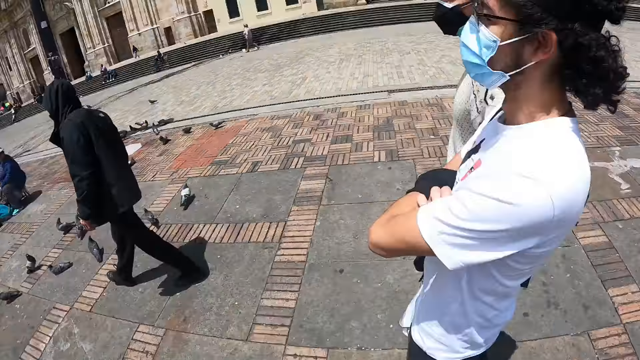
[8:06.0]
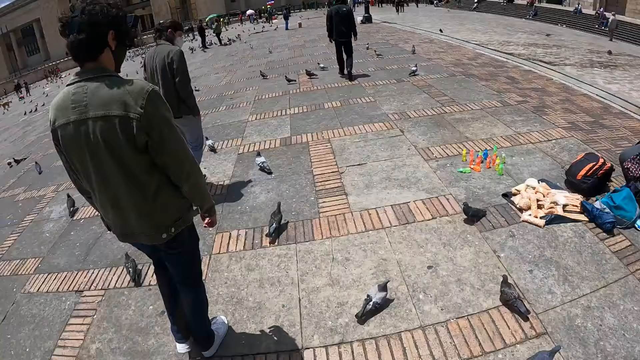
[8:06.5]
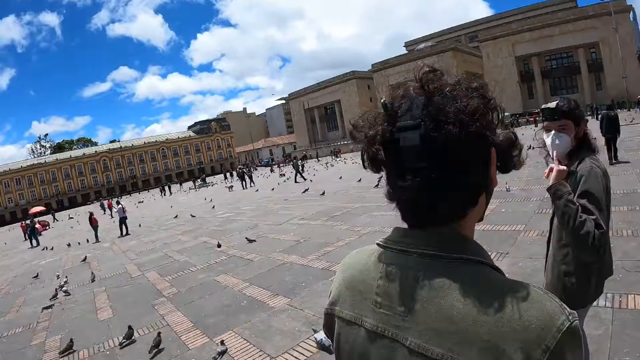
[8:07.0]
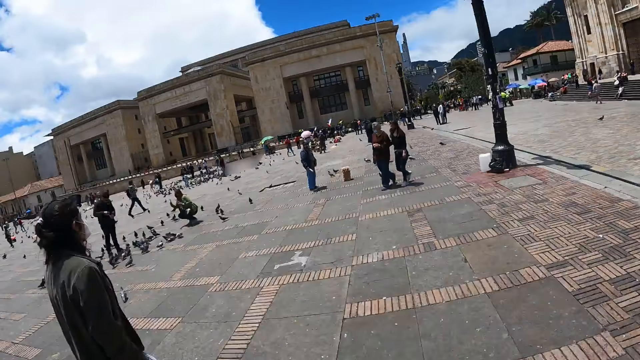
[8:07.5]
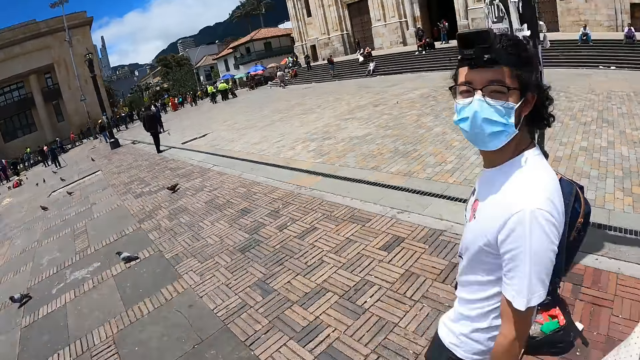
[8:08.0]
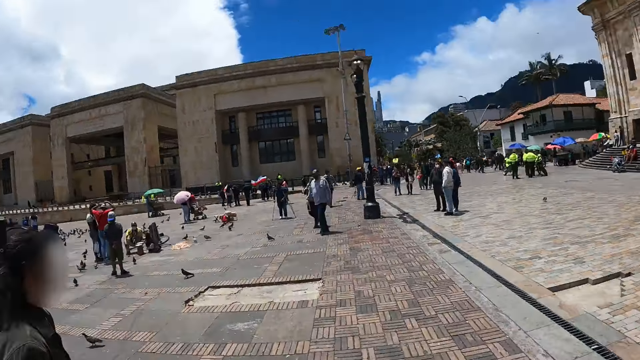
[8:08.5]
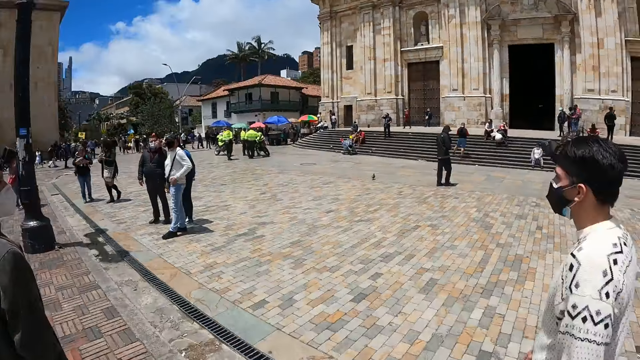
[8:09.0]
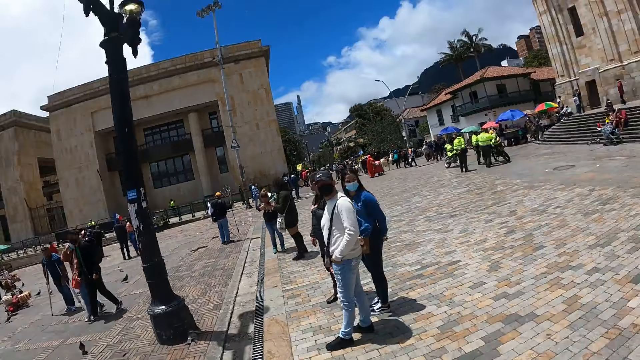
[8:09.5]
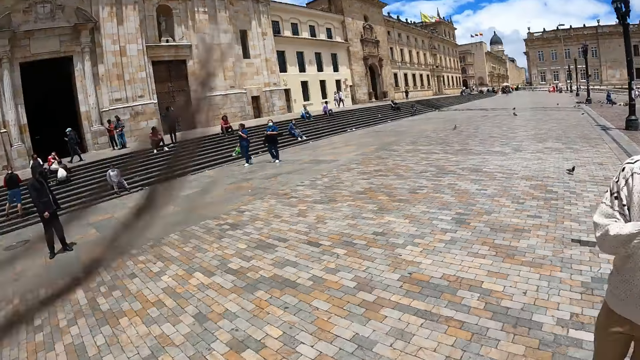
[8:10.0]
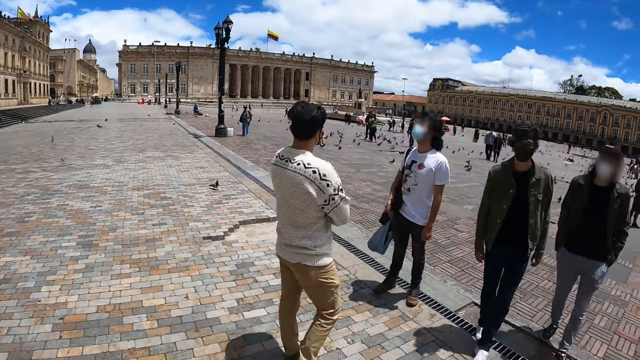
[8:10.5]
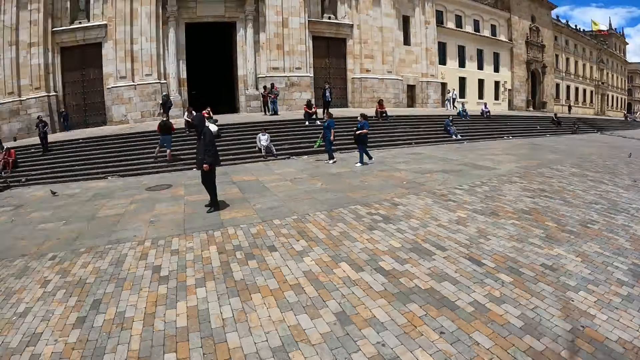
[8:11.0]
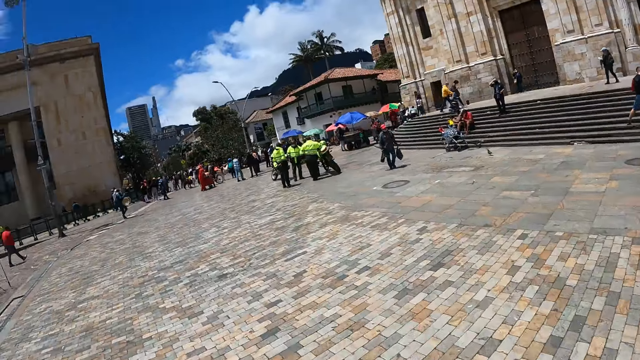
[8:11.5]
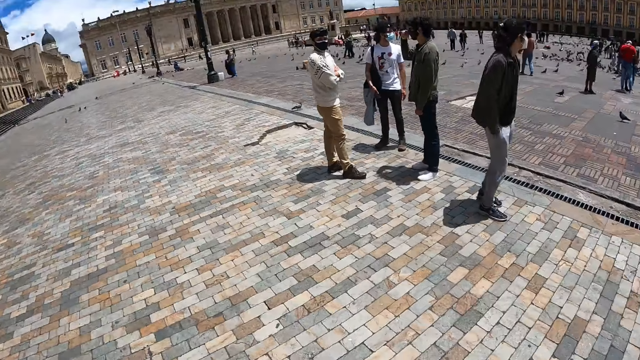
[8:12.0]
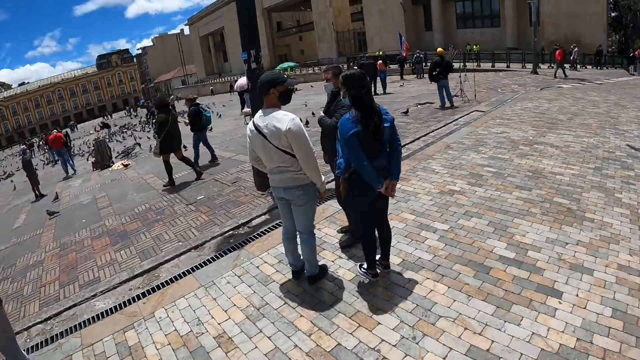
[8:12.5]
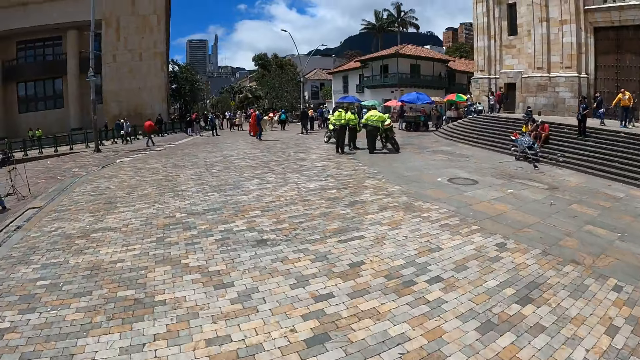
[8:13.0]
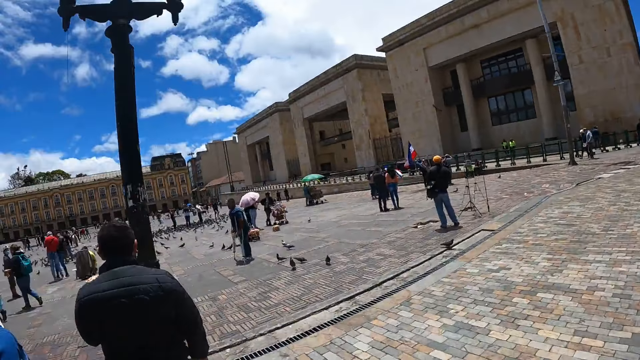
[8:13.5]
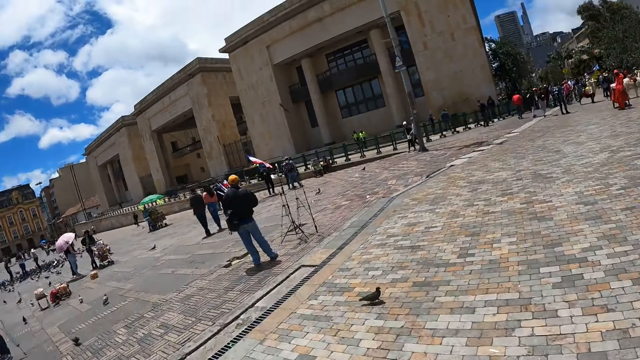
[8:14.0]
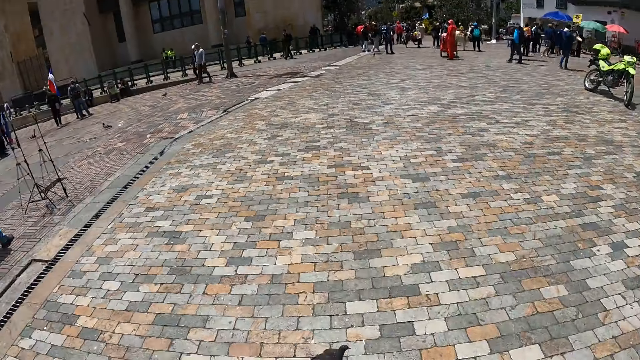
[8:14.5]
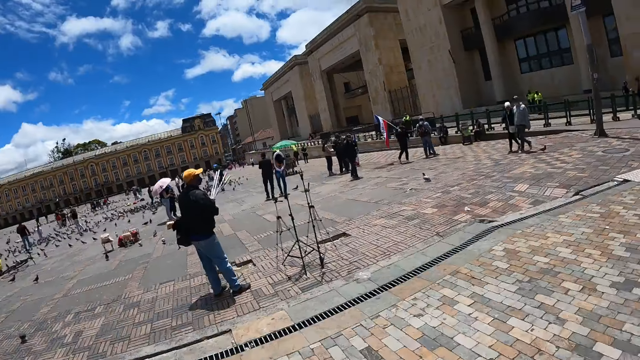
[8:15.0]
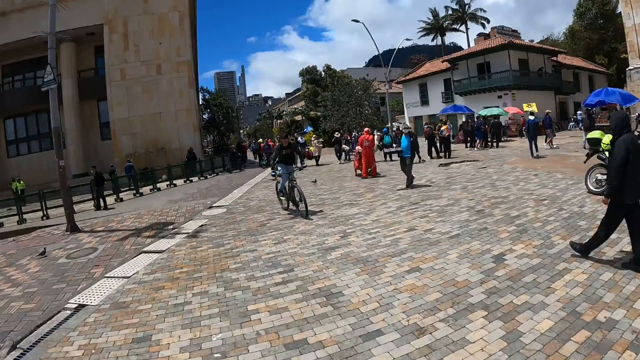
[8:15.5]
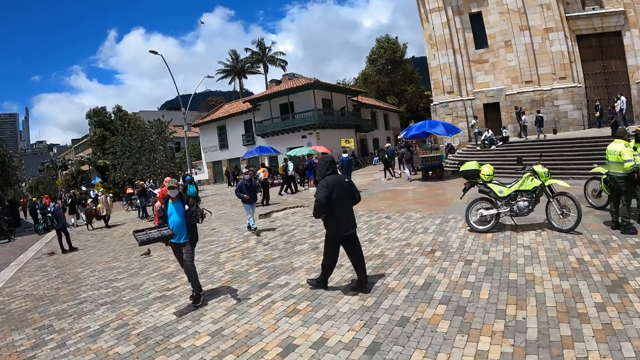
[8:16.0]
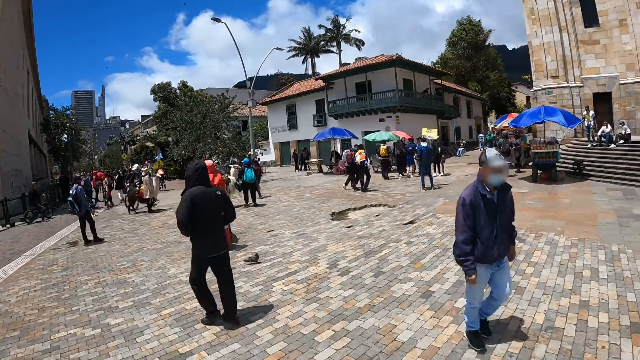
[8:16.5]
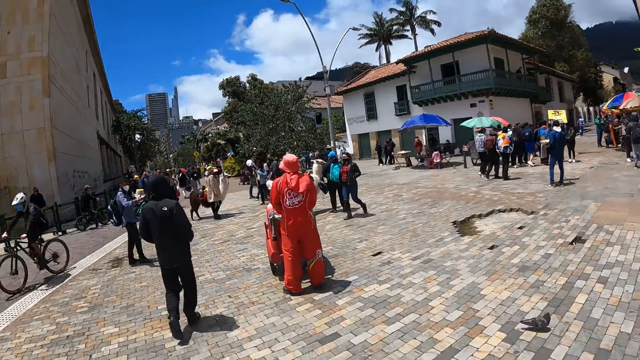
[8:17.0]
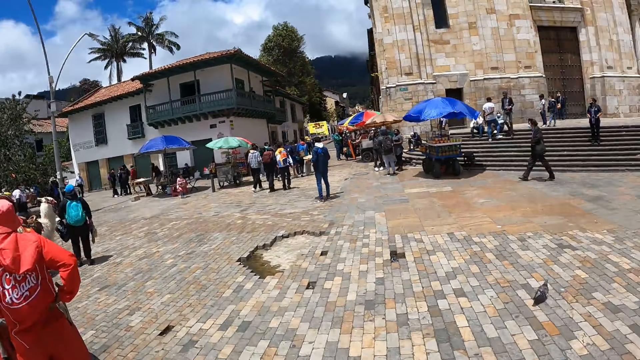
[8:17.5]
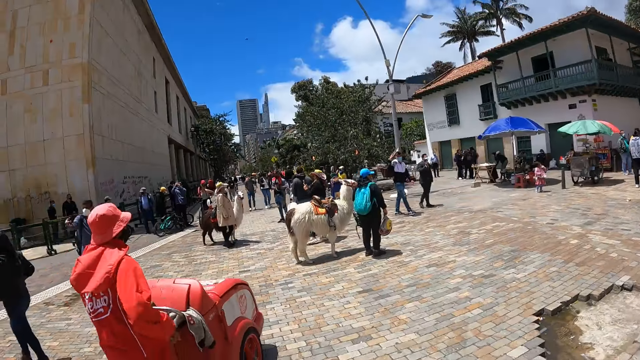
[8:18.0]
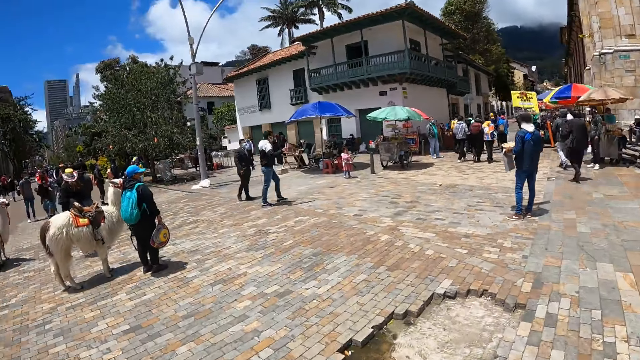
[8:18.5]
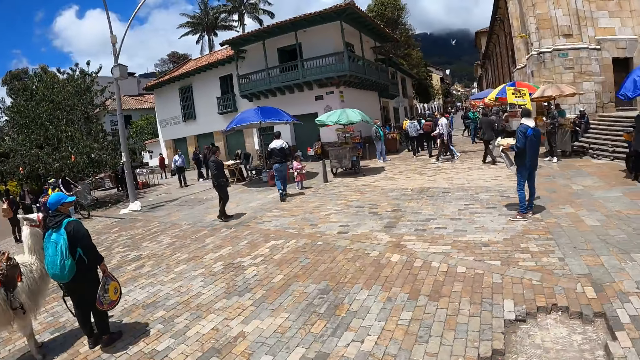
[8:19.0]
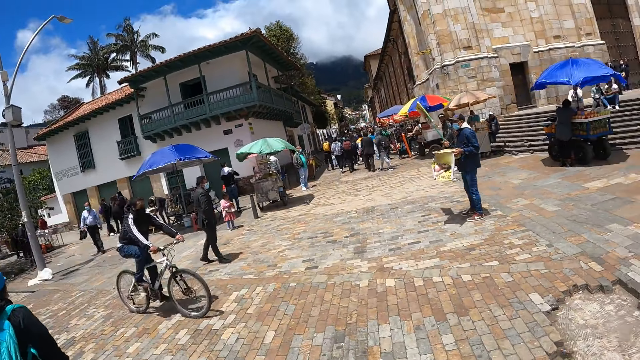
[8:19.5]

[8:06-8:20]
The camera wearer walks on the side of the road with three people. They look at the three people. They look around the building. They walk on the side of the road with the three people.

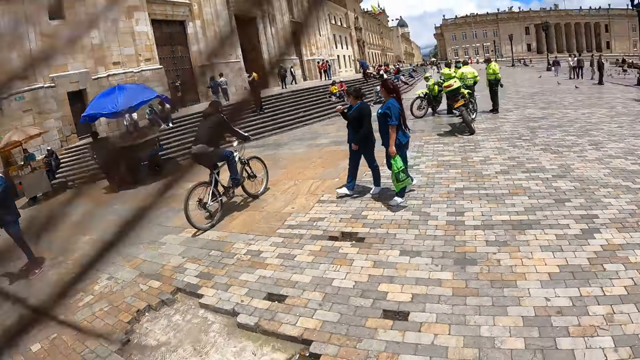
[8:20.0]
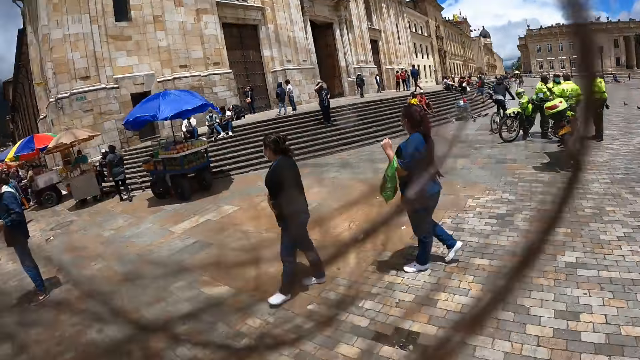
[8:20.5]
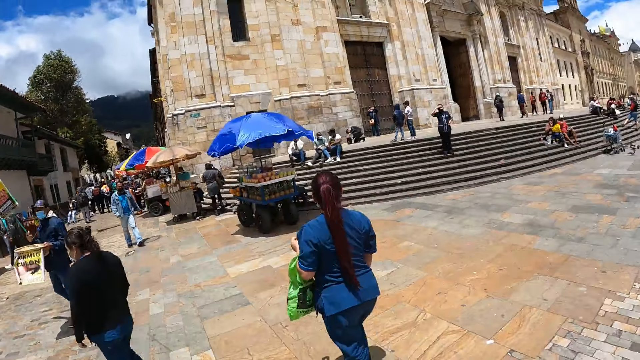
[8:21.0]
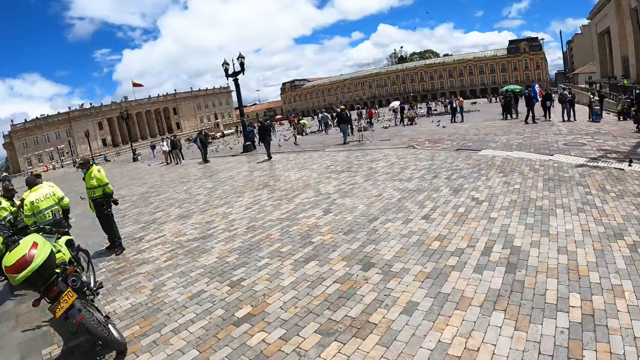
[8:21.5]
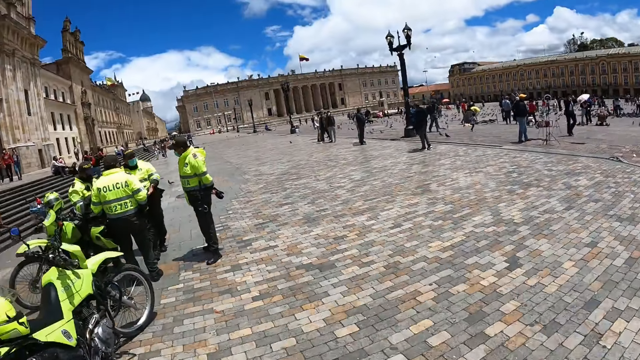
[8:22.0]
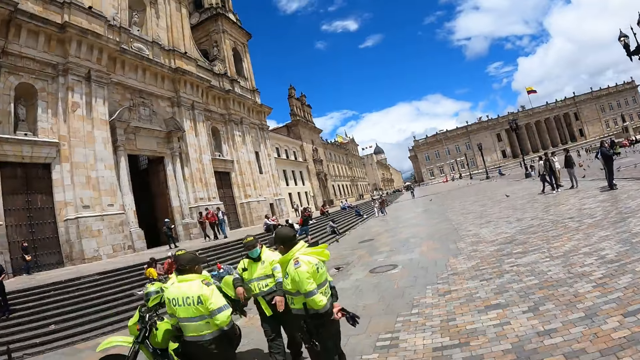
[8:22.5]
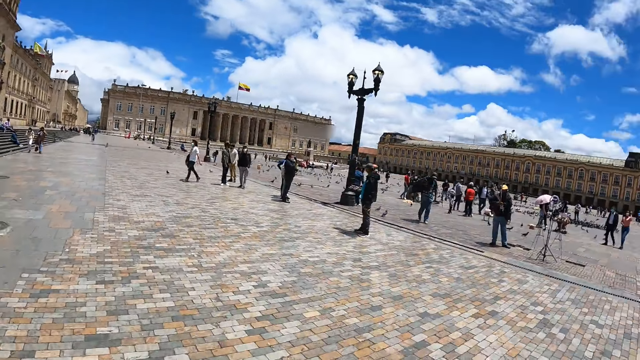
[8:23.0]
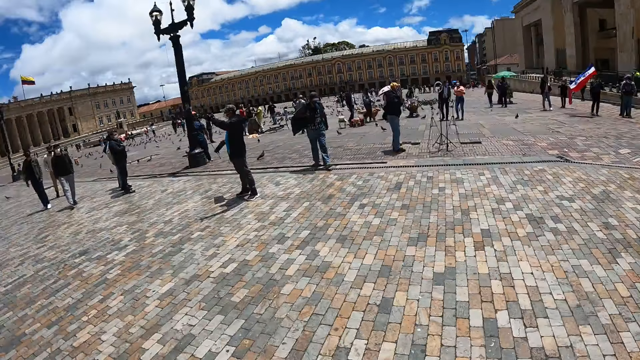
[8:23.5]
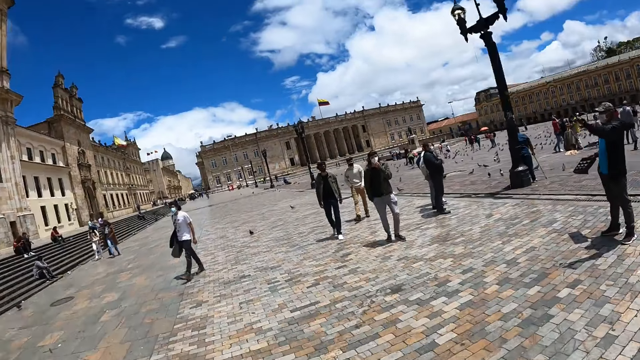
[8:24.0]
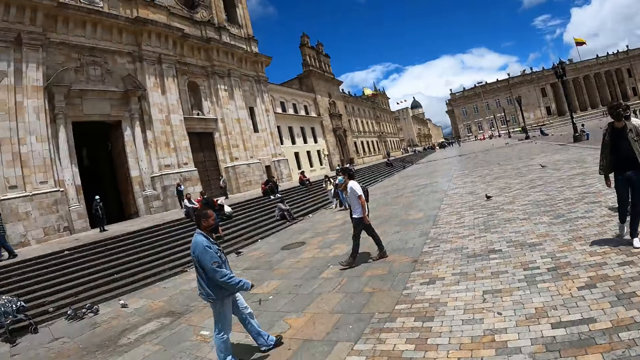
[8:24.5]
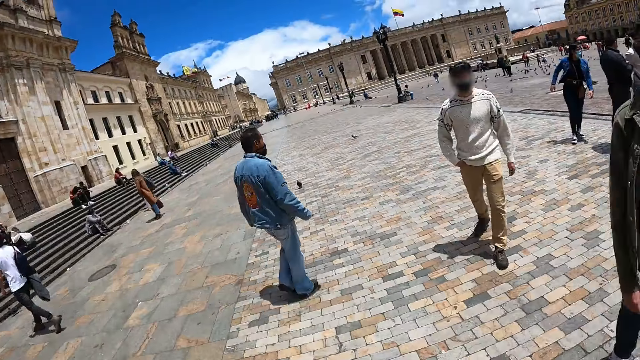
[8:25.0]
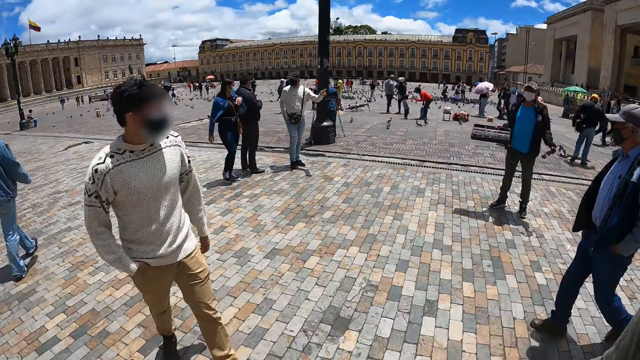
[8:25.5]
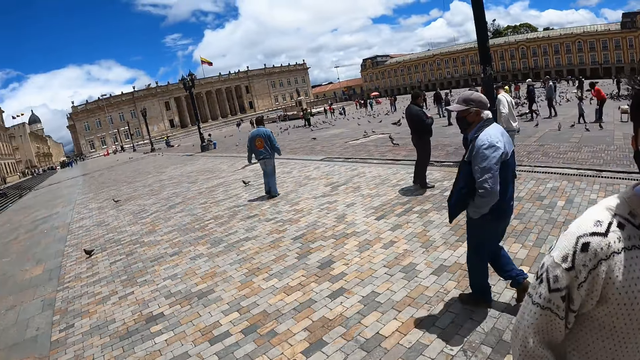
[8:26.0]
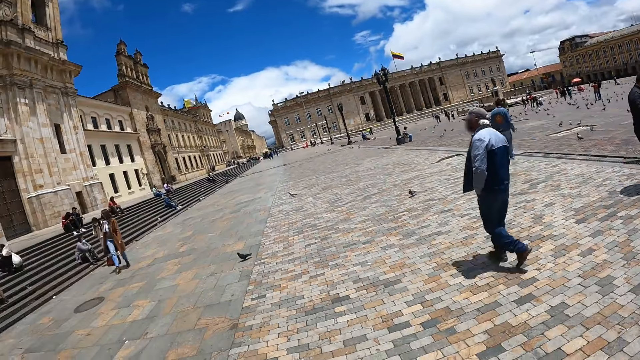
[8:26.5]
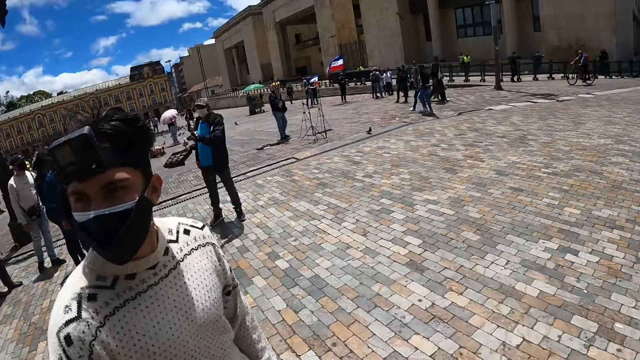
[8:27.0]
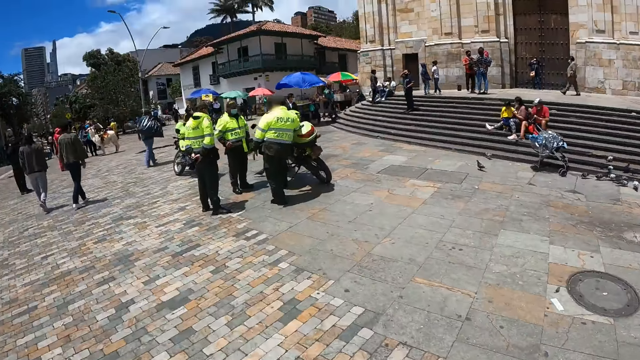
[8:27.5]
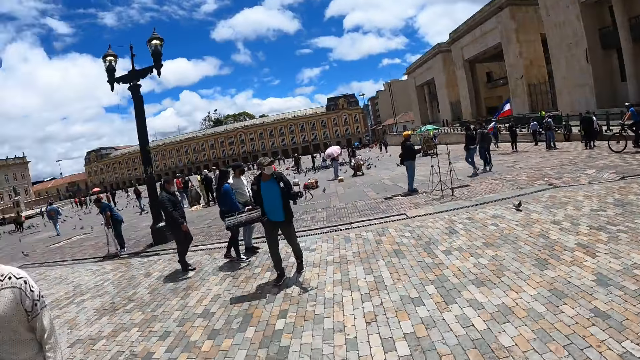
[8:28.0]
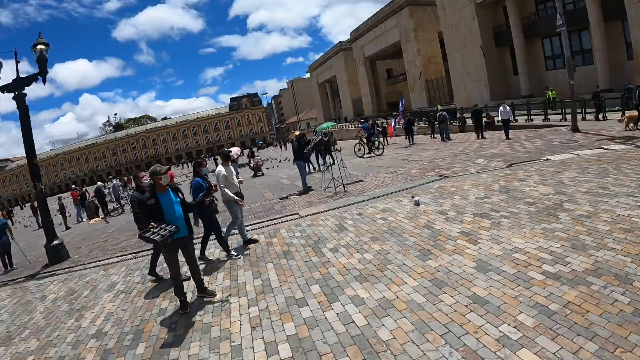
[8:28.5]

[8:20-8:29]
The camera wearer looks around the building. They walk towards three people.
